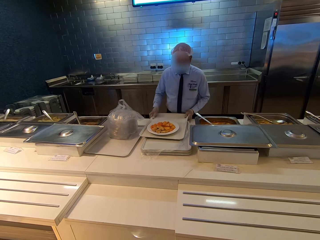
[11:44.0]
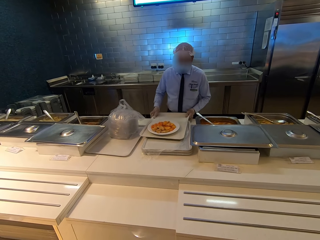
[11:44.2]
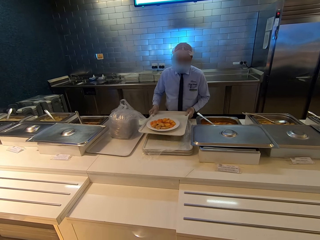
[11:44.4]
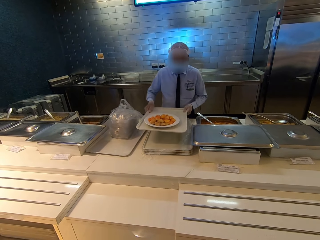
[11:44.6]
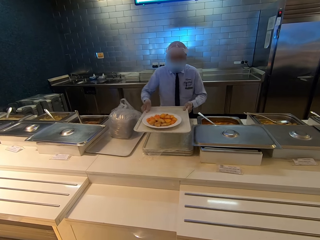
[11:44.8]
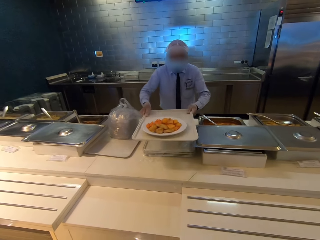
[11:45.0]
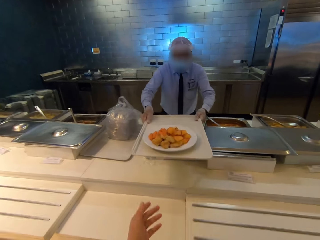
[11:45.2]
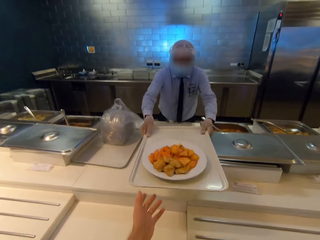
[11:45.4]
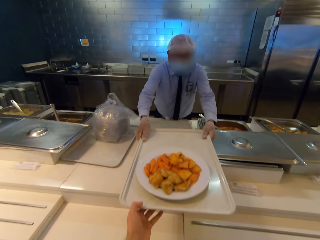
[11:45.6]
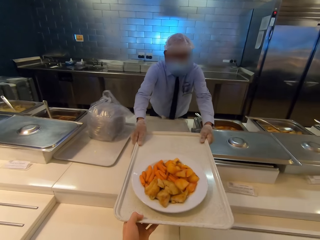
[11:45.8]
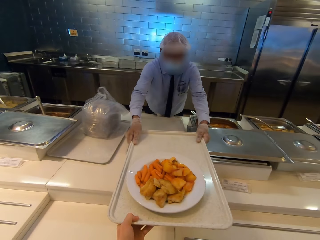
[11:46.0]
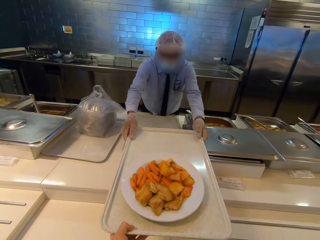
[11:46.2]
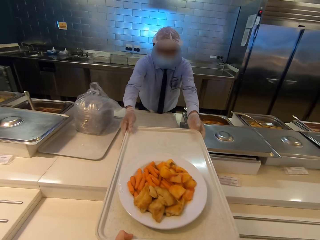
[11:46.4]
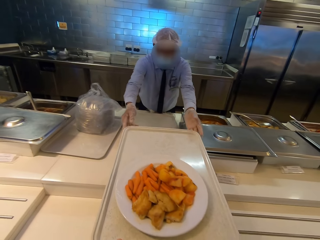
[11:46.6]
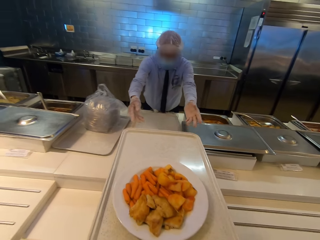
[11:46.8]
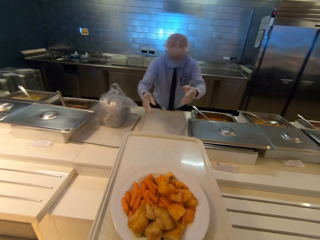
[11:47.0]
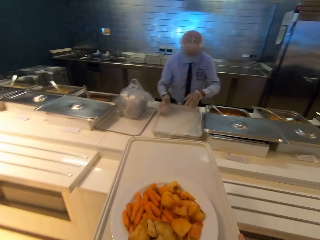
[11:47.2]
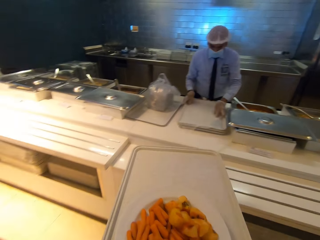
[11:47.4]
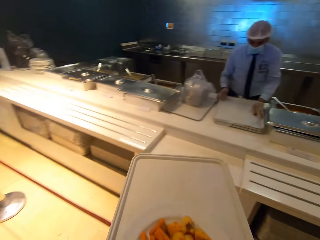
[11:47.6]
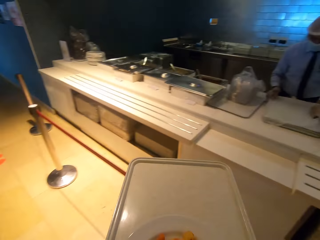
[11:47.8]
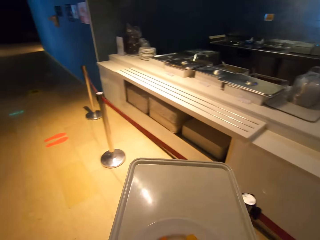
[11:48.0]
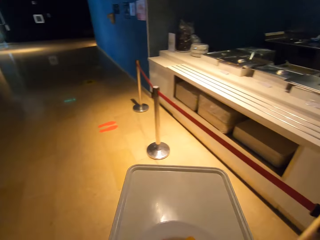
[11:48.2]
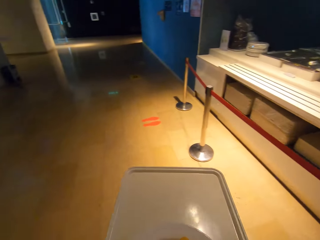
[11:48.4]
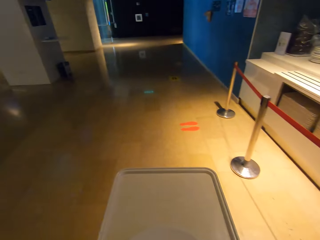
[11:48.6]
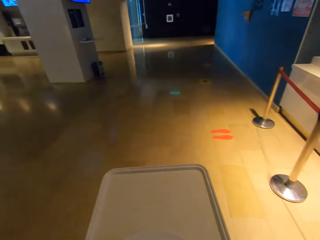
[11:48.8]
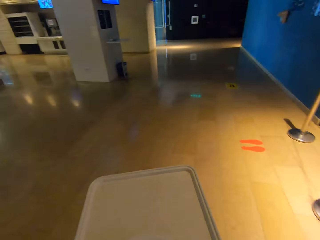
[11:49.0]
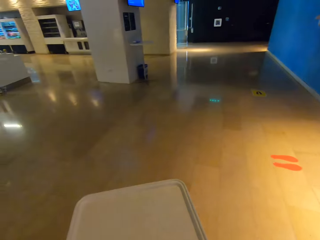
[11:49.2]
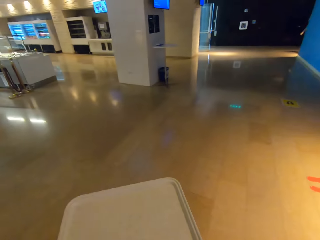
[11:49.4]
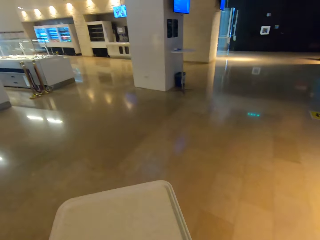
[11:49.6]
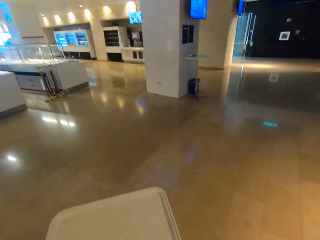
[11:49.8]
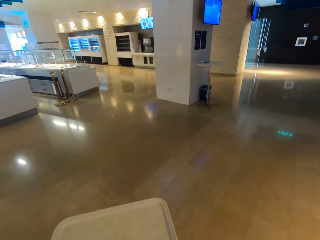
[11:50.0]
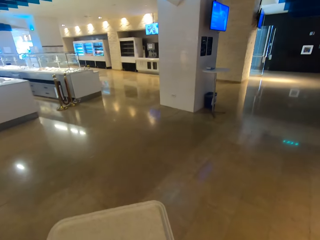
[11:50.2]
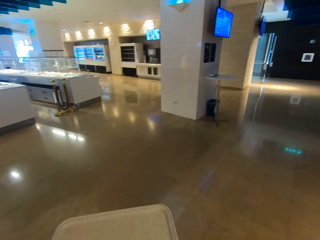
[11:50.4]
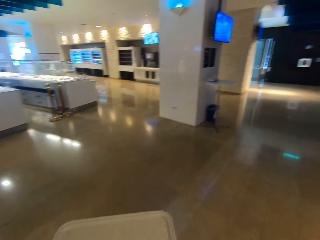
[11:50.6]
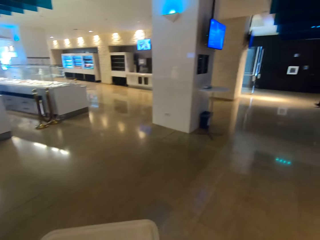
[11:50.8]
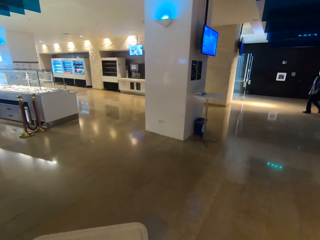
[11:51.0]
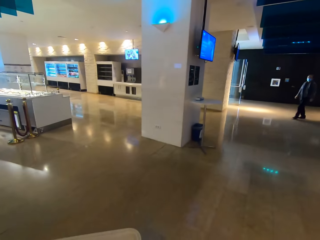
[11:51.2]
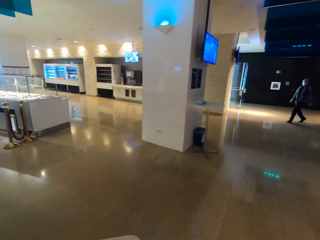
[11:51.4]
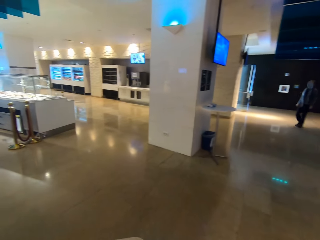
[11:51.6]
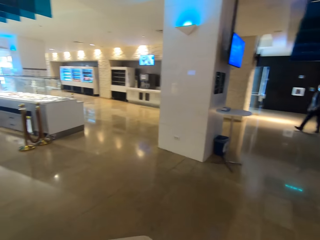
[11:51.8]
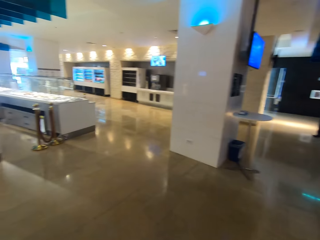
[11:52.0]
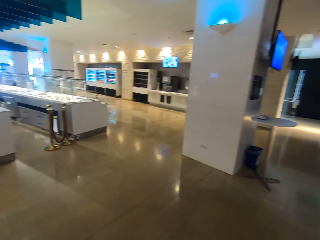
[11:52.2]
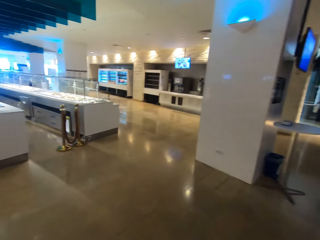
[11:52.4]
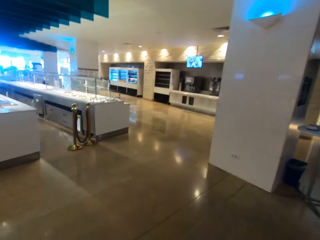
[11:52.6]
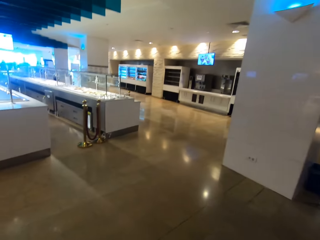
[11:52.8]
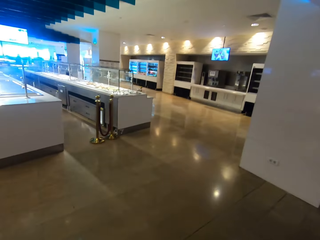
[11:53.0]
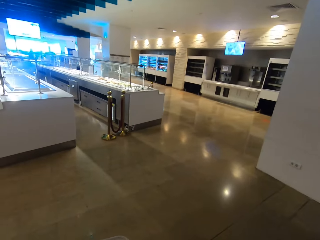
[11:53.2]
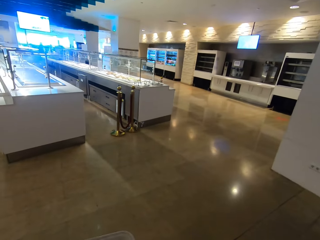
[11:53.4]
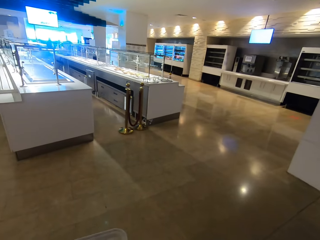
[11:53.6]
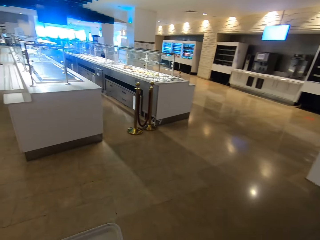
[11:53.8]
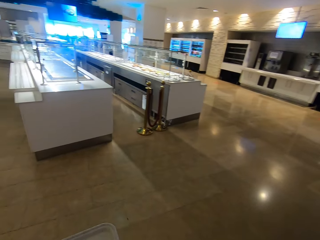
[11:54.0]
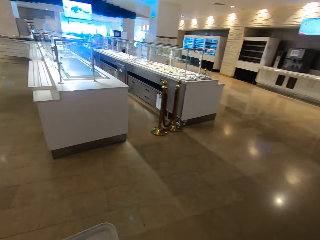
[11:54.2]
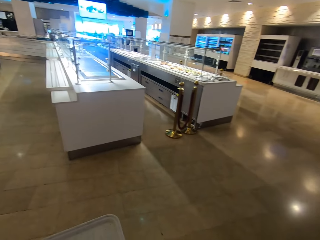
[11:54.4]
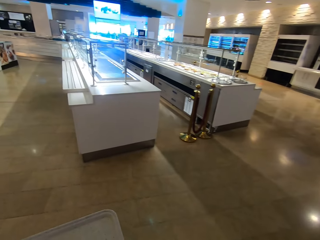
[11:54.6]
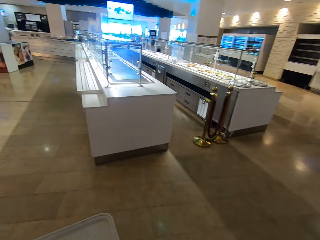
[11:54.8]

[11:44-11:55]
A person picks up a tray. The person gives the camera wearer the tray with food. The camera wearer receives the tray. They walk back in a room.

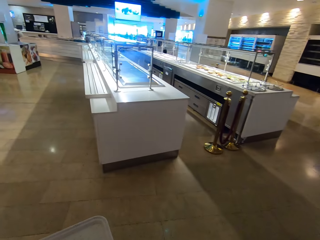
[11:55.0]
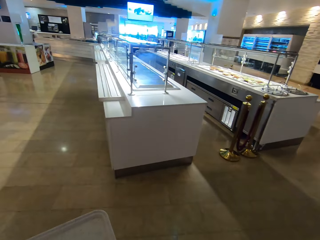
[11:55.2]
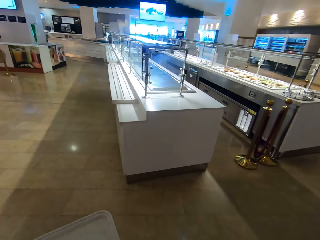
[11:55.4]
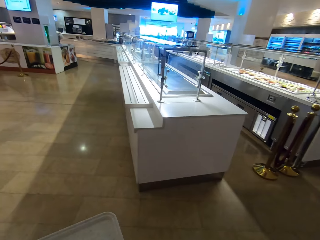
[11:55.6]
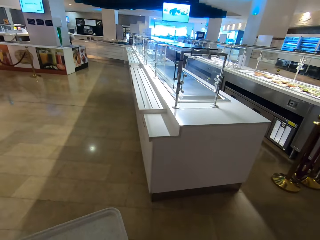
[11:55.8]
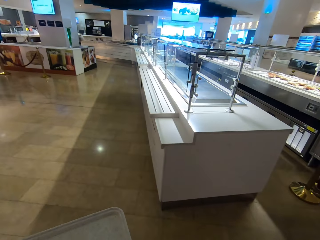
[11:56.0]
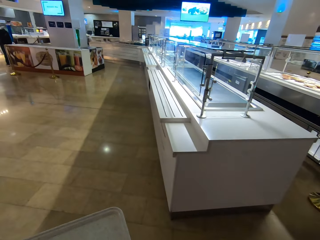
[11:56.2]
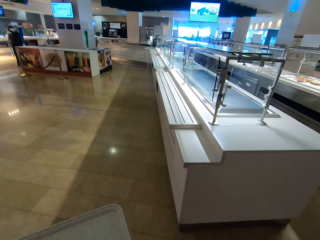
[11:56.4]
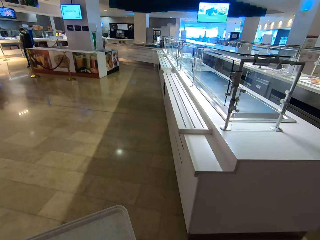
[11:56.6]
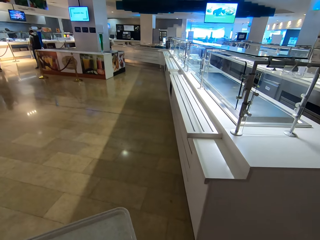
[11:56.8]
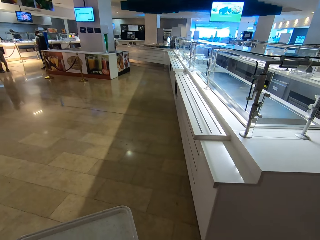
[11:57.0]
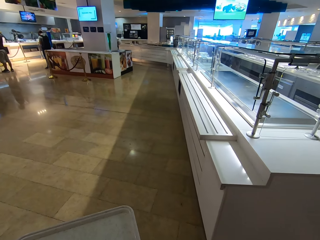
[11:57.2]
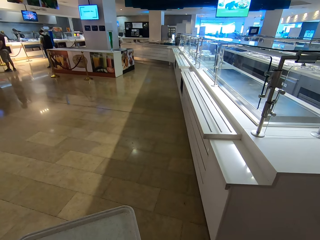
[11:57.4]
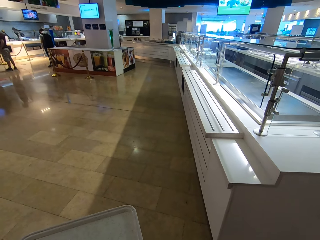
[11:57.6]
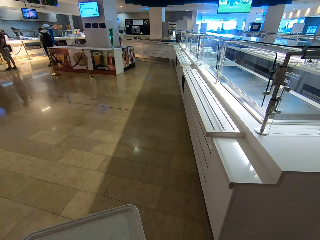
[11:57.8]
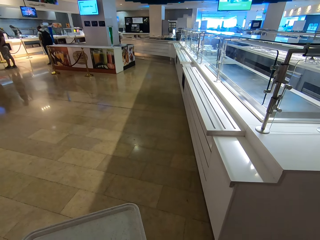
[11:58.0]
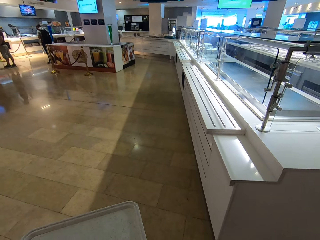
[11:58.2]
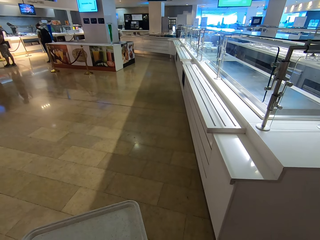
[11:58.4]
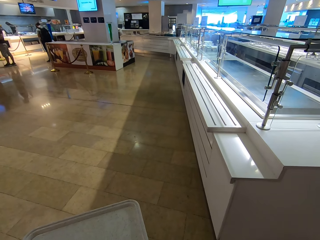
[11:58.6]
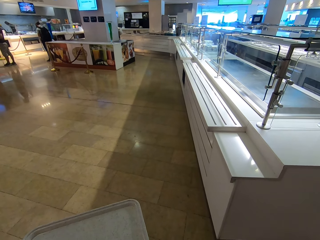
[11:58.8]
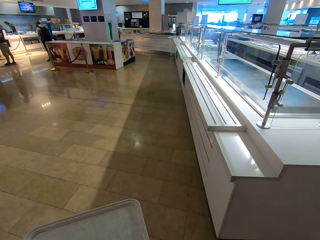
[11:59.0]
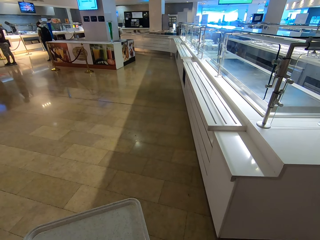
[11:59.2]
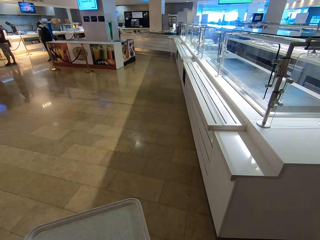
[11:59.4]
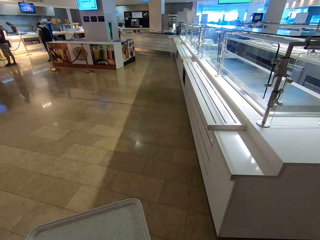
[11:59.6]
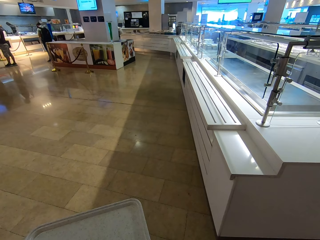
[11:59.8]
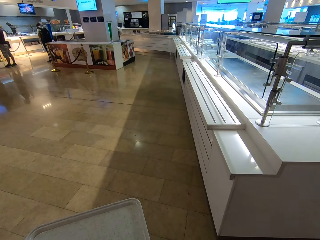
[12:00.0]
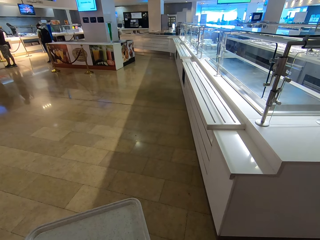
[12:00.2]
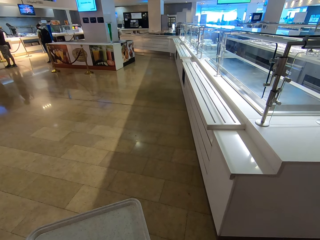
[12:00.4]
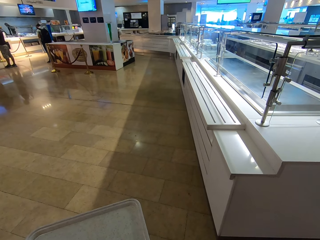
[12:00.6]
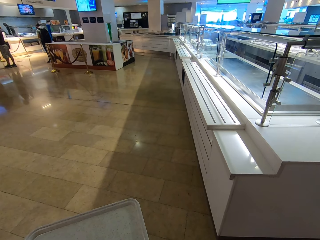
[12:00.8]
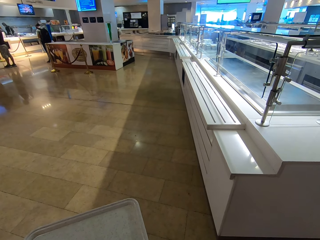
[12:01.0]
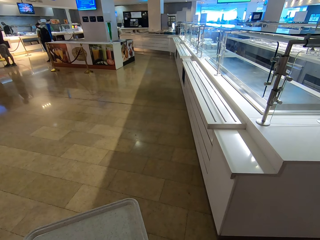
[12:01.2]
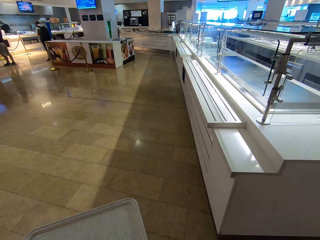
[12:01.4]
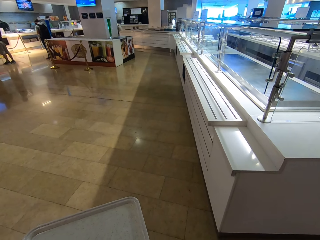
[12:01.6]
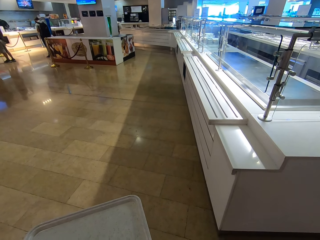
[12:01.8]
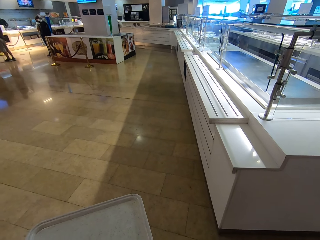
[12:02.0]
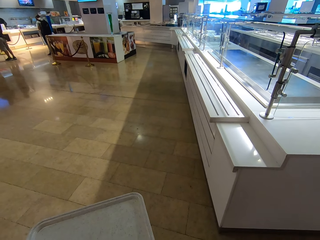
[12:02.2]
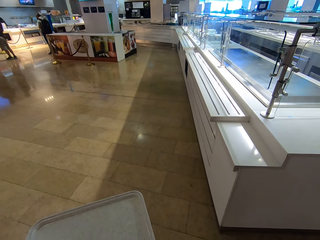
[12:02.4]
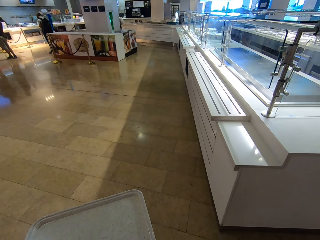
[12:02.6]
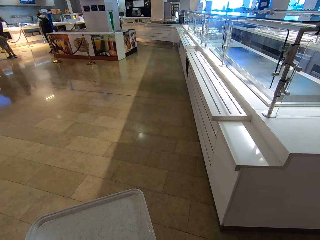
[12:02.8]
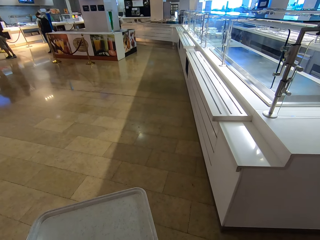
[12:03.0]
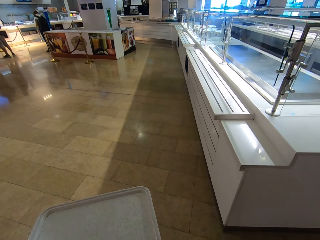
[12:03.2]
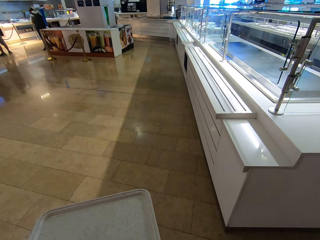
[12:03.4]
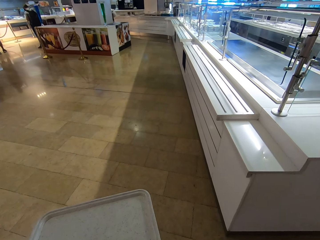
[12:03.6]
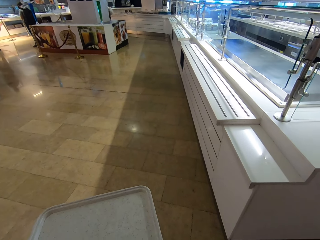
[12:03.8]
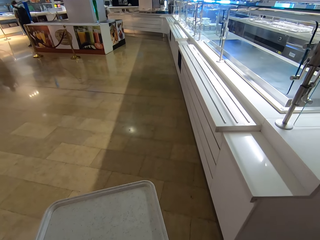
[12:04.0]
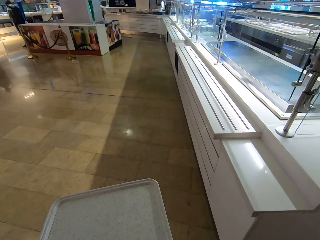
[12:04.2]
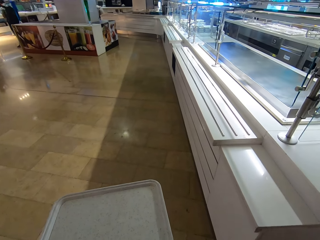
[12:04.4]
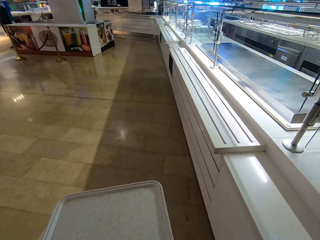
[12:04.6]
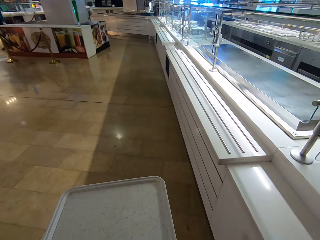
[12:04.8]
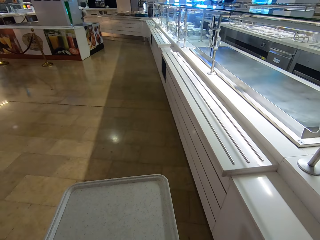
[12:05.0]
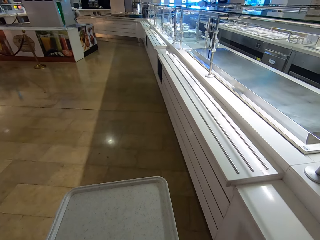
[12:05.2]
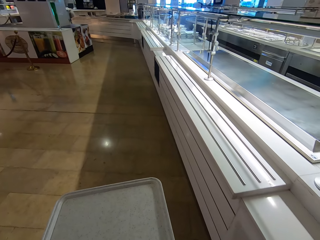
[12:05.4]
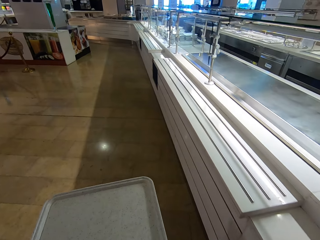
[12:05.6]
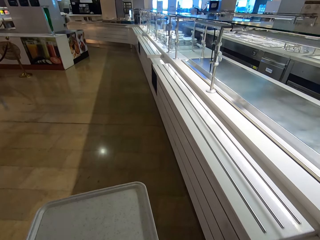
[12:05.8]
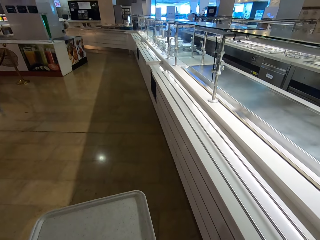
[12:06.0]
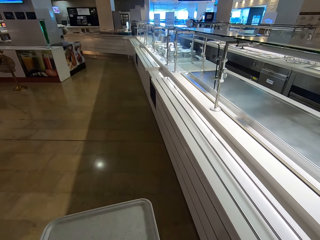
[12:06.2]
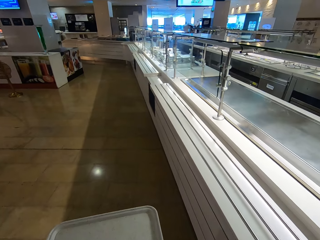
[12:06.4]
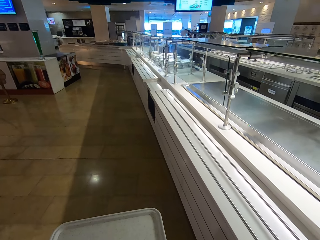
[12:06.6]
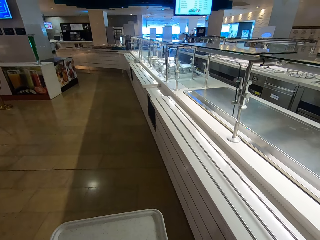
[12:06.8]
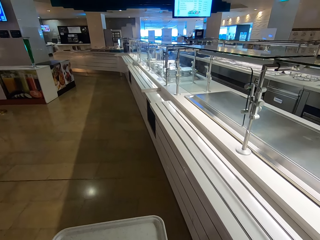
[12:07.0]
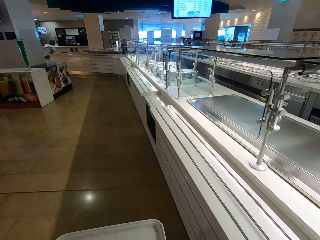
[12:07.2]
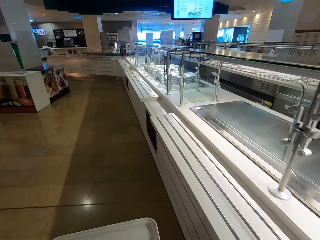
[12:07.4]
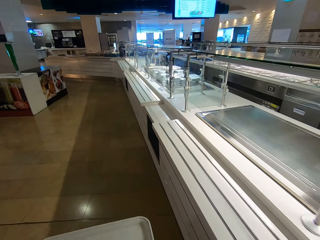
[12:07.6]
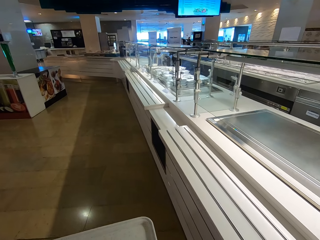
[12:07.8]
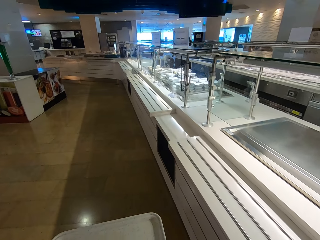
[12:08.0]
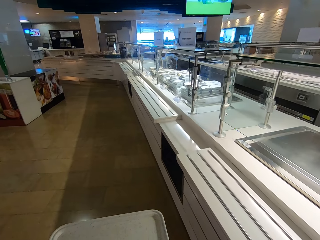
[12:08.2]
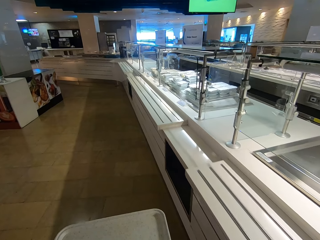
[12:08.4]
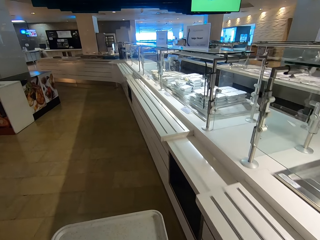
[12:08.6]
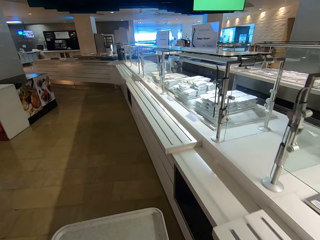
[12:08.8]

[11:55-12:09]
The camera wearer stands in a room. They stare around the room. They stop. They walk in the room.
